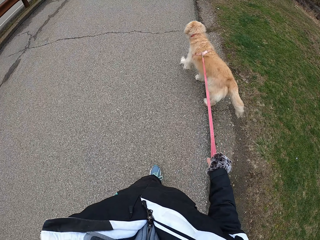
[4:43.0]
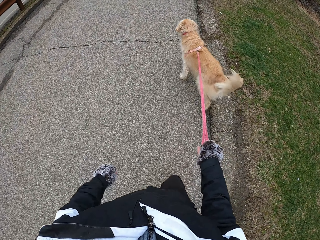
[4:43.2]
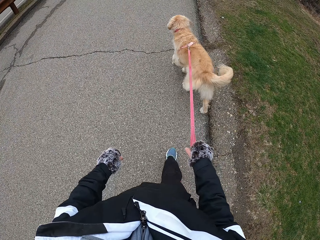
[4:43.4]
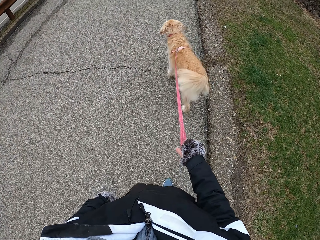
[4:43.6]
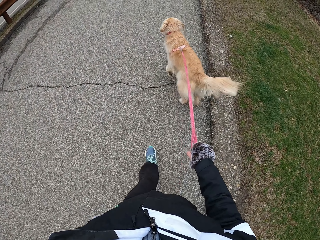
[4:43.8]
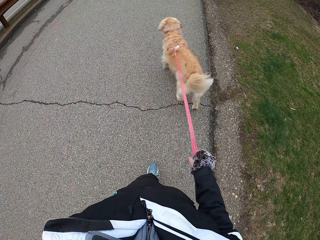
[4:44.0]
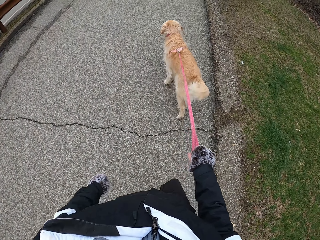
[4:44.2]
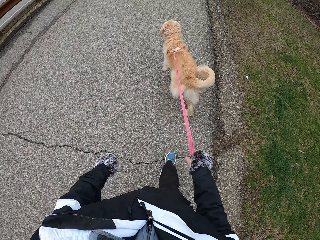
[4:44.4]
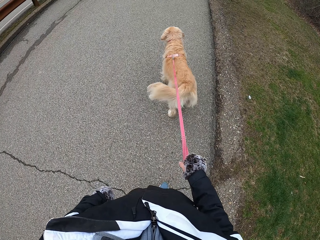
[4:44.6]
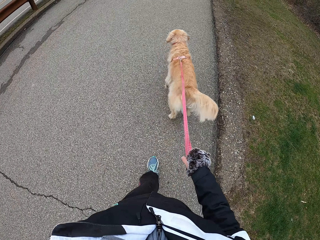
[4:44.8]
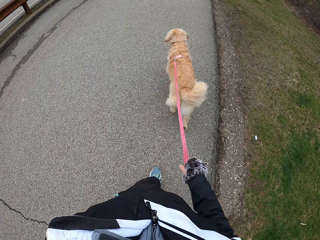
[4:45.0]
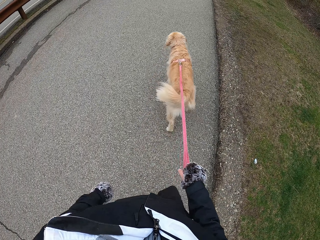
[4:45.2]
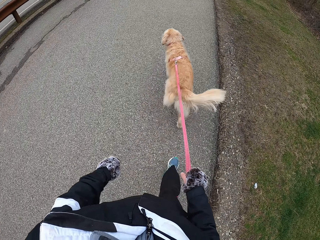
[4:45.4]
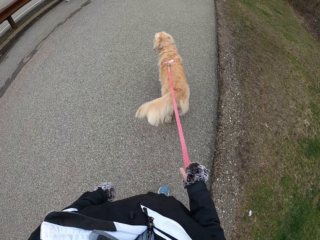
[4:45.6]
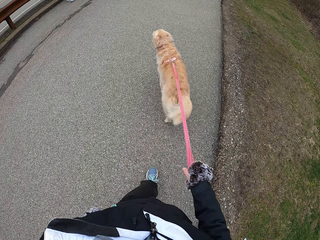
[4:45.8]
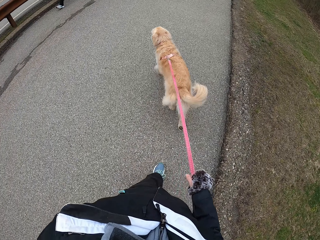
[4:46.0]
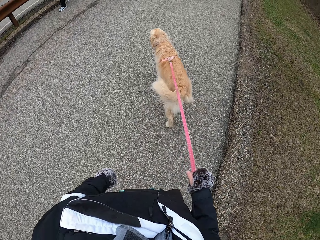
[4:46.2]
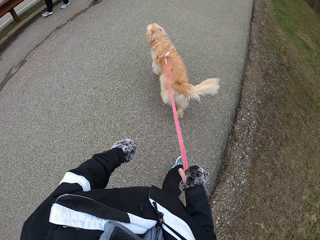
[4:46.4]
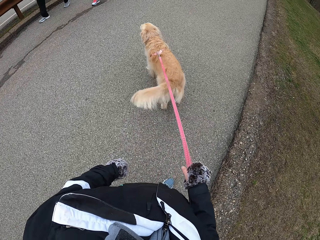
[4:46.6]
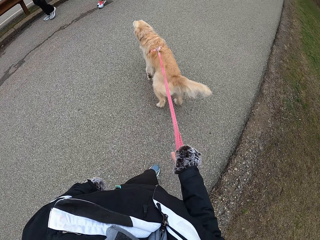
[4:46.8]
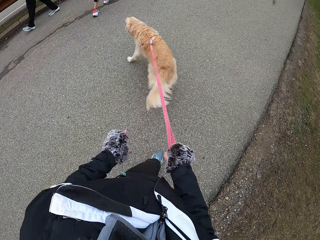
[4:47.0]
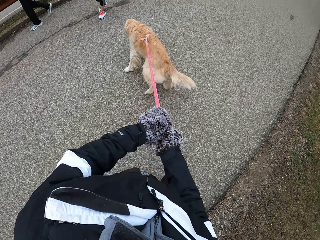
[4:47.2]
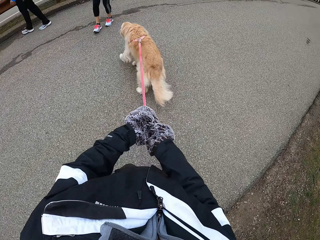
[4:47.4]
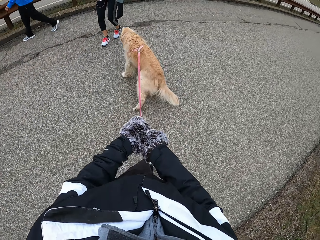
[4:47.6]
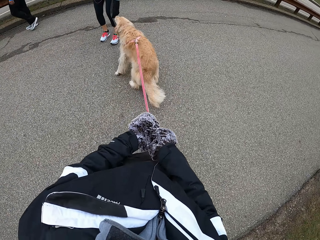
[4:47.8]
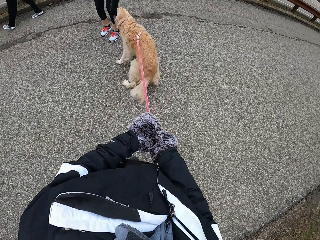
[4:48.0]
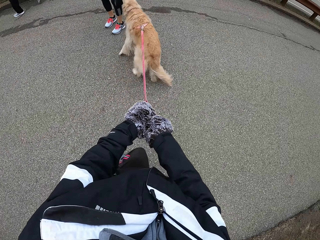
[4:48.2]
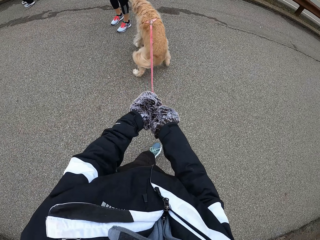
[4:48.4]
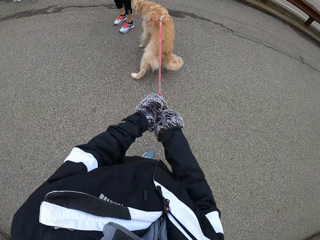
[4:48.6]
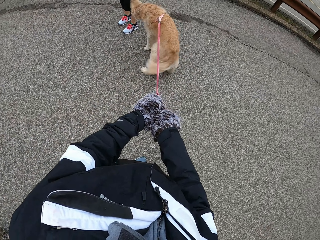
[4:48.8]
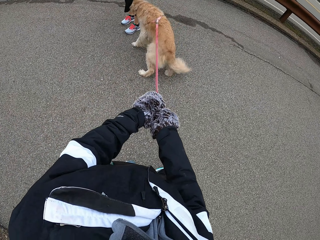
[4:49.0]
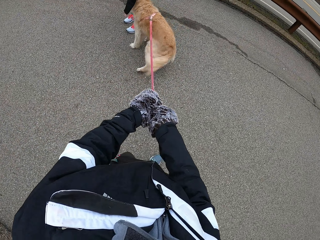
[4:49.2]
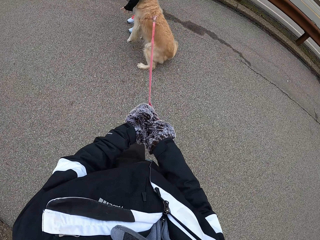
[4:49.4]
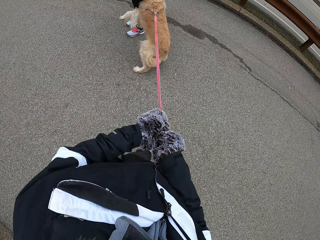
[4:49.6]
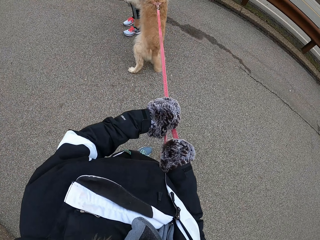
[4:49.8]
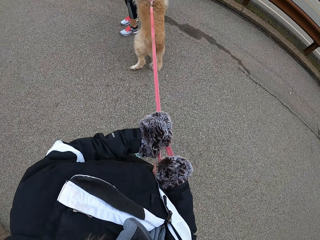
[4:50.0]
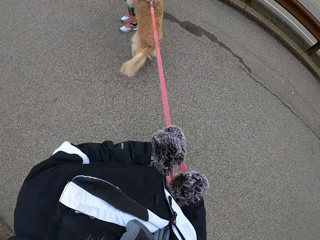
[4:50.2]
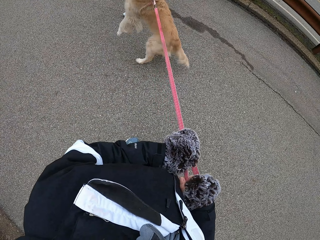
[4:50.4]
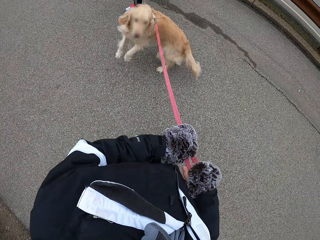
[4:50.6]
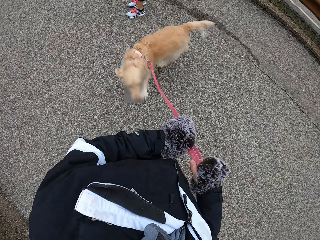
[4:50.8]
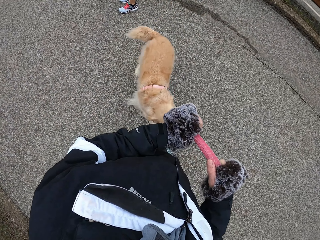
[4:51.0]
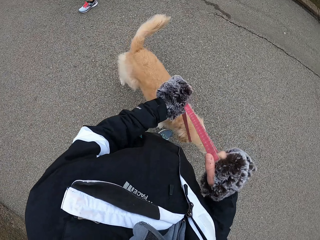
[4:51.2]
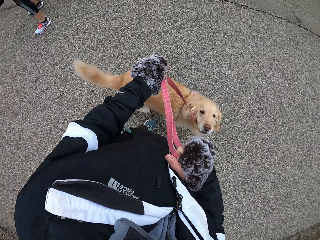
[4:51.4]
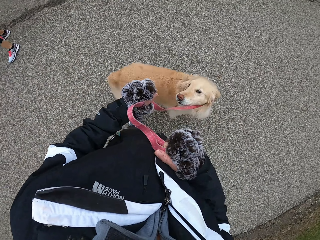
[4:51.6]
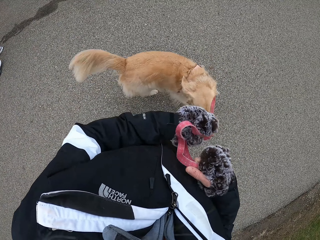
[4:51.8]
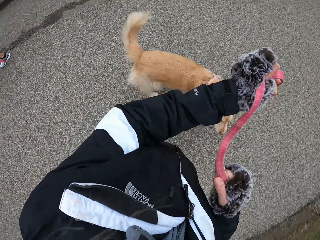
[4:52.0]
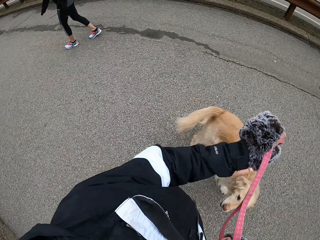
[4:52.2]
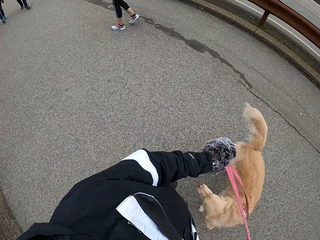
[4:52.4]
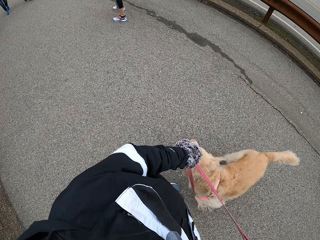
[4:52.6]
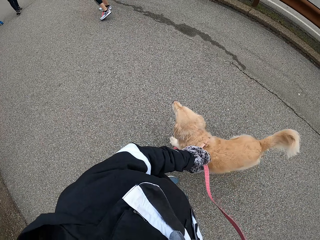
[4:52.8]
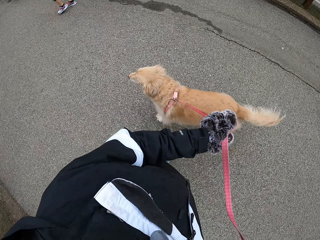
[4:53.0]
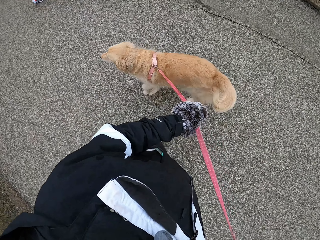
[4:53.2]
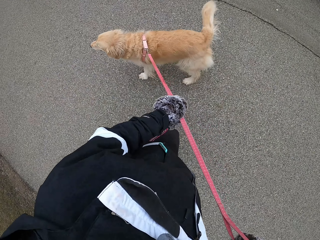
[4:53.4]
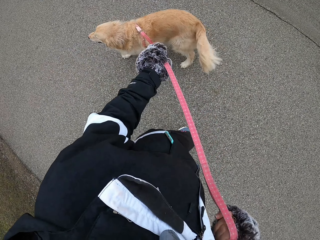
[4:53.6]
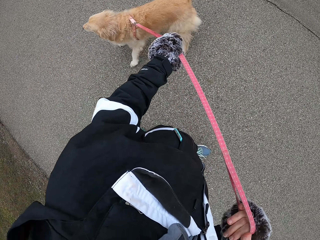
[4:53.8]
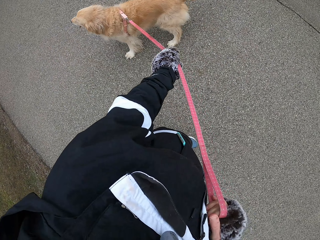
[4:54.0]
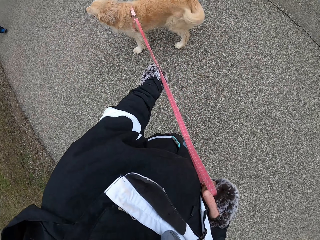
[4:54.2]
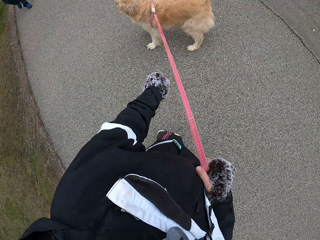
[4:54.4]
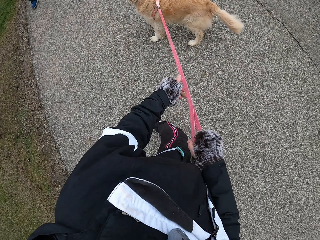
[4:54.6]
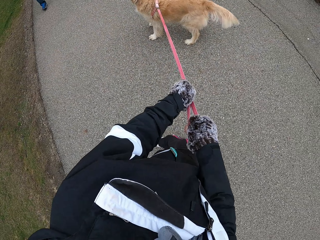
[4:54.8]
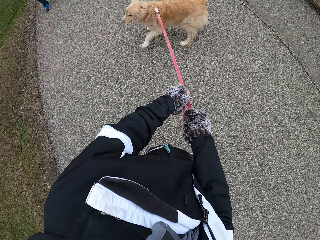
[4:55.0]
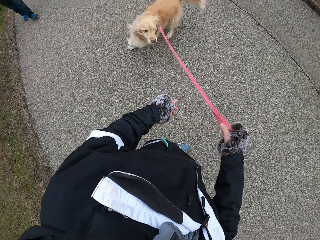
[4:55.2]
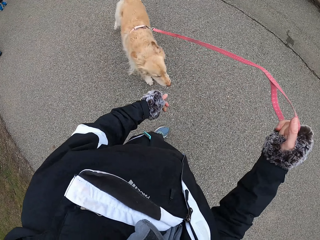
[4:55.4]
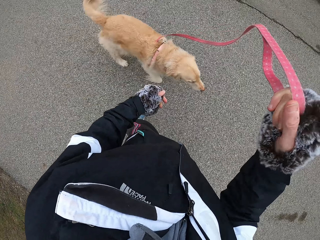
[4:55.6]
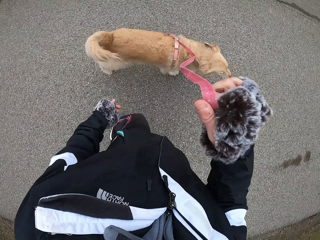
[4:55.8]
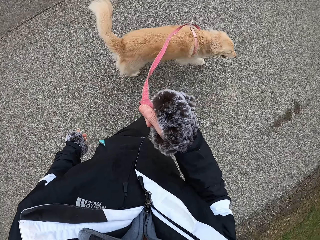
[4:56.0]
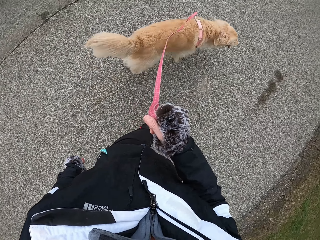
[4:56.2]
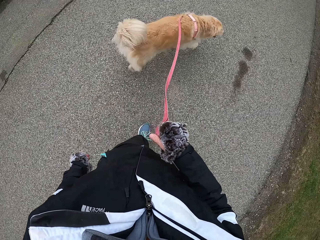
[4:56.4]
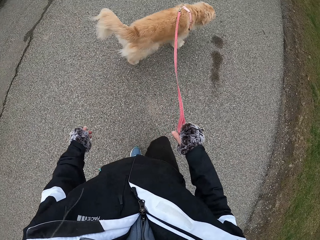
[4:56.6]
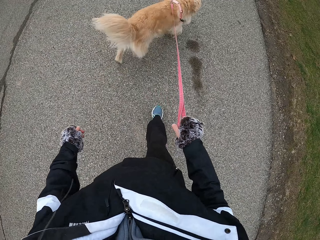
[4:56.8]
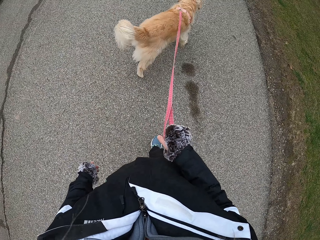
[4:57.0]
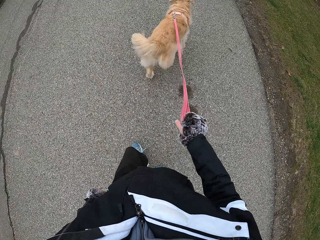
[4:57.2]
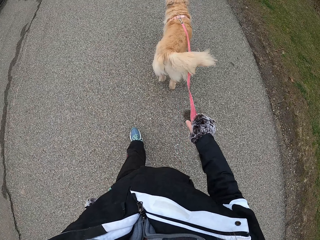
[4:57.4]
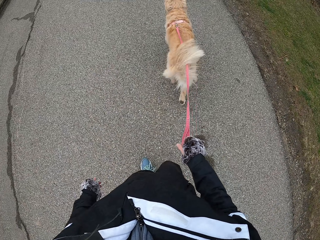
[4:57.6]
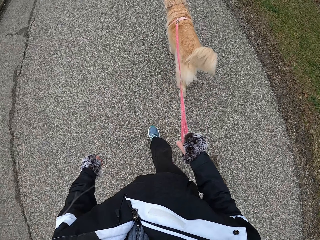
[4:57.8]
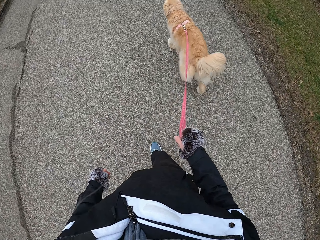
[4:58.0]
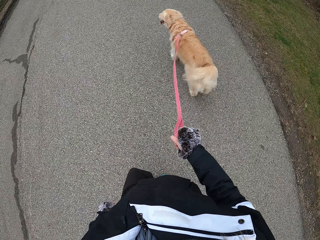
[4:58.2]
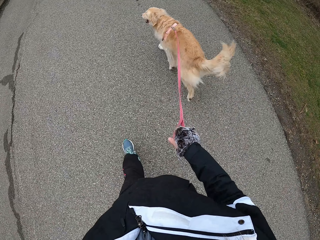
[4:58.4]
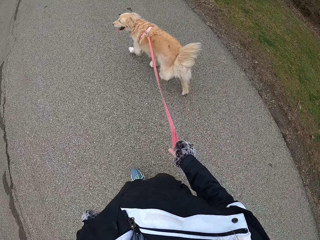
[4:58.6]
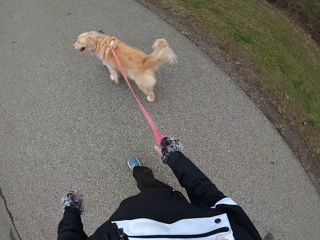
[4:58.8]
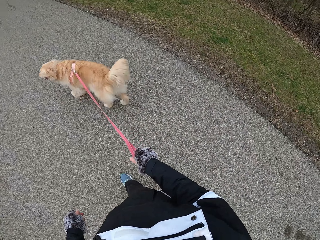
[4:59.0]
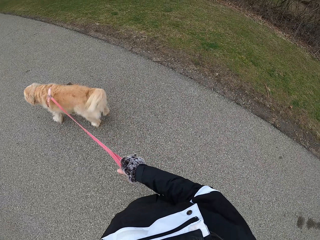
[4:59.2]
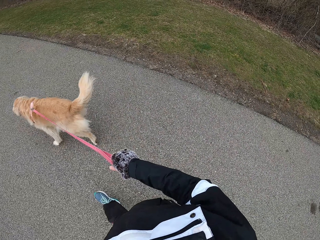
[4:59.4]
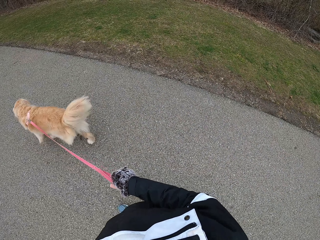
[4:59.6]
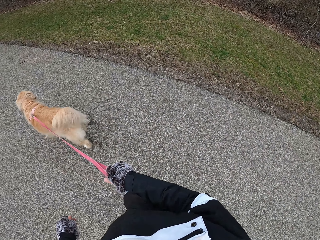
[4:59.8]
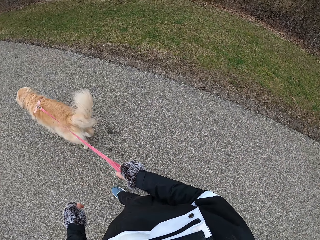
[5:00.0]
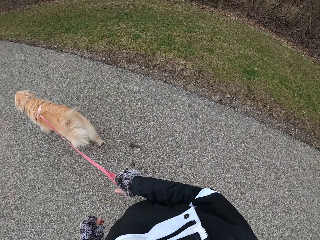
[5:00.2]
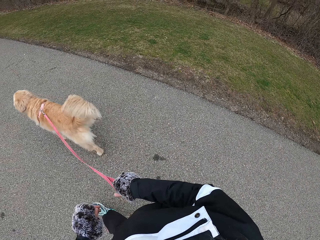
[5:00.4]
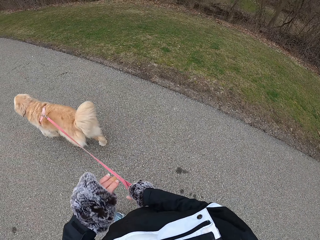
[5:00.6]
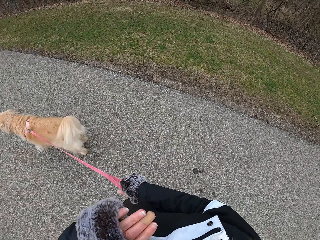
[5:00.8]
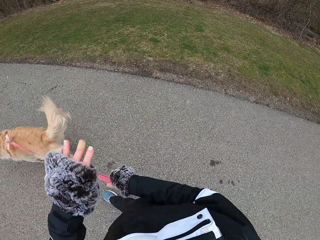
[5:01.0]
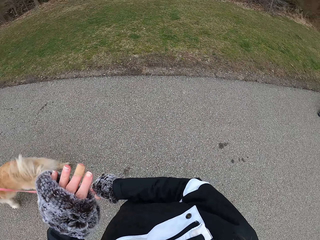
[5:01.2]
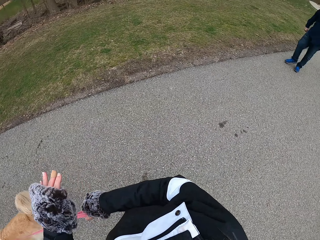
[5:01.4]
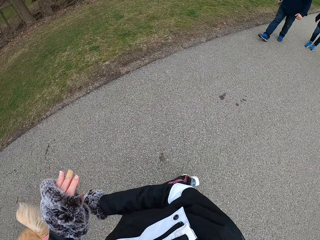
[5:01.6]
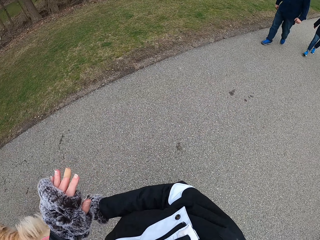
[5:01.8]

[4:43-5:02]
The camera wearer pulls the dog. They look at the dog and walk on the road with the dog.

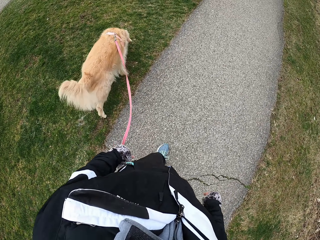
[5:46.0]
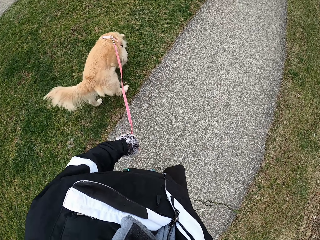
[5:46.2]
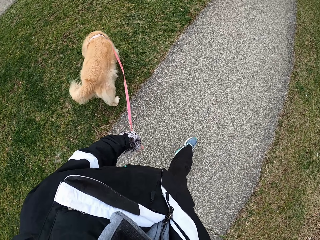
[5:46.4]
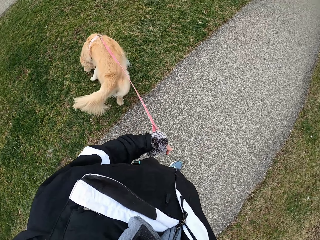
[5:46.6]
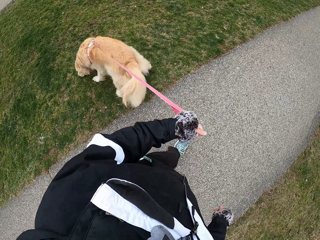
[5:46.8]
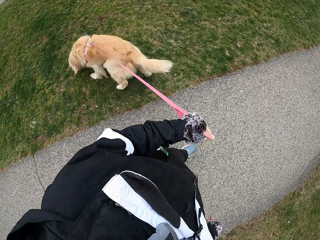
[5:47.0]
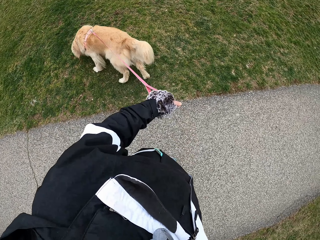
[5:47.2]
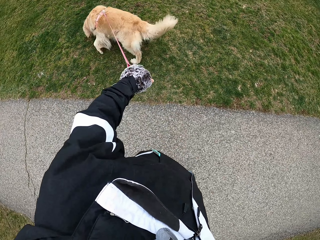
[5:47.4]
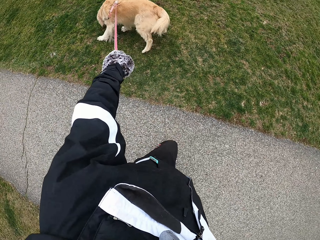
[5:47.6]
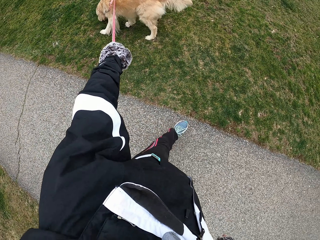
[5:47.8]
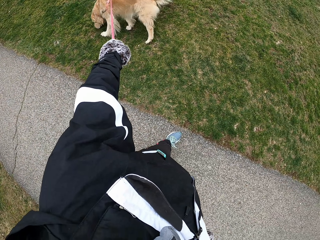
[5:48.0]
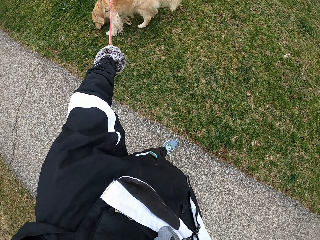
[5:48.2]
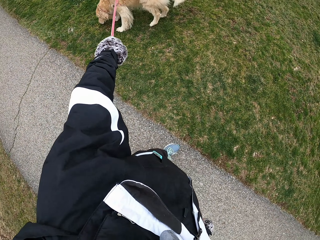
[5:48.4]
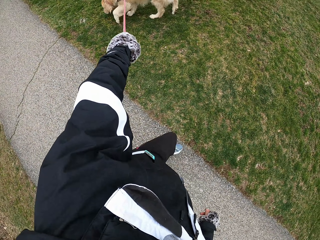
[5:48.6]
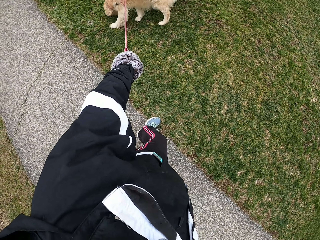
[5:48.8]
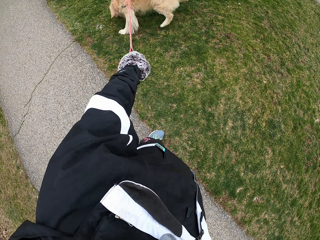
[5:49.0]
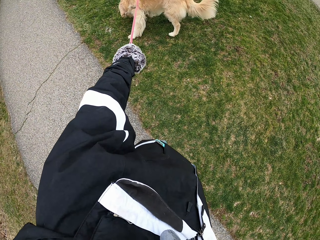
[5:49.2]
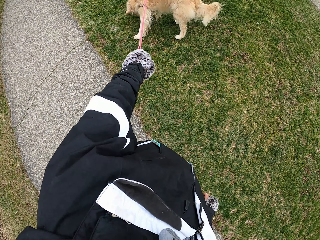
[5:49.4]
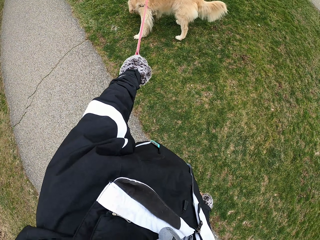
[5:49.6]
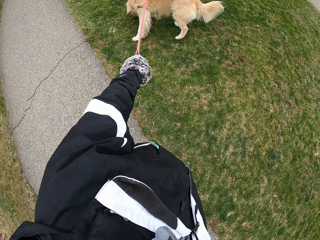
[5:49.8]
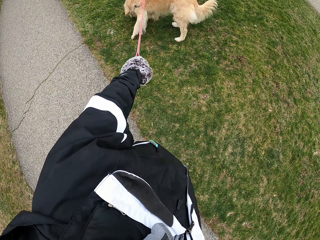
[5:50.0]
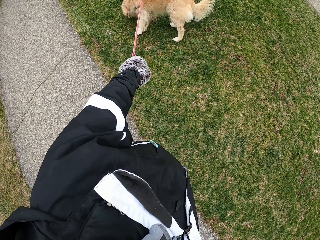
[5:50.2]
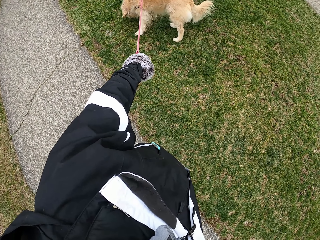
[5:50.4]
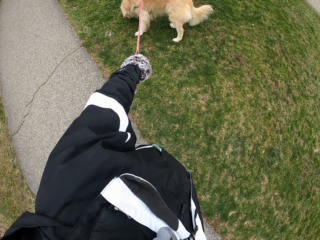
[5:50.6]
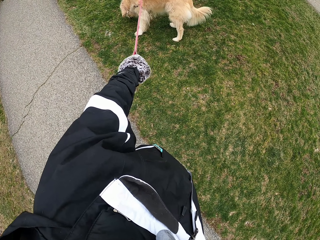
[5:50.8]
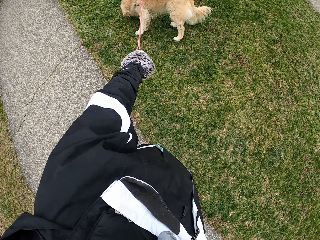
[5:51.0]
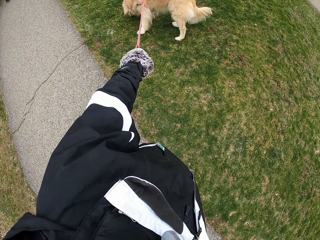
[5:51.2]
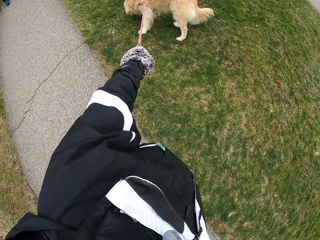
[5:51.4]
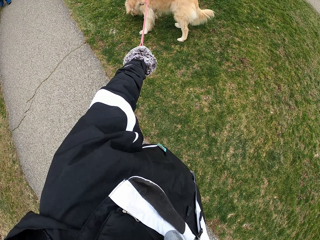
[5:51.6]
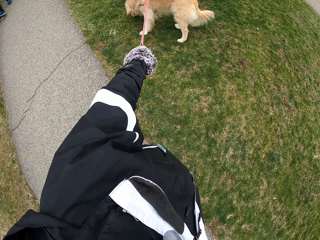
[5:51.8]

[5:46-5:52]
The camera wearer stares at the dog.
